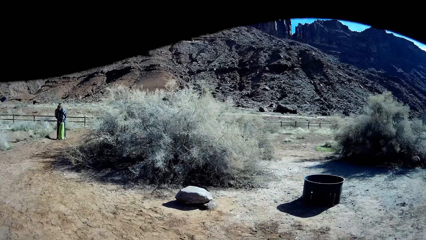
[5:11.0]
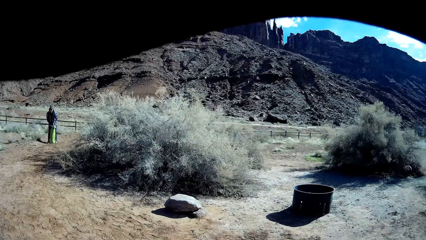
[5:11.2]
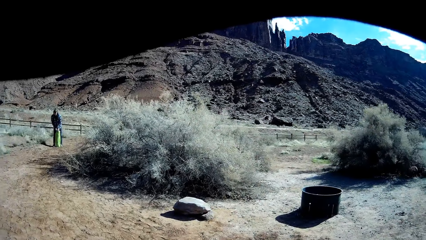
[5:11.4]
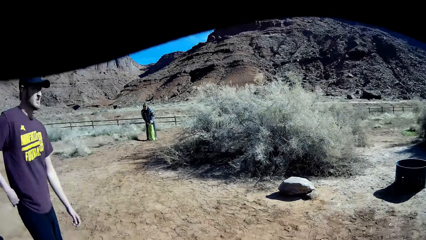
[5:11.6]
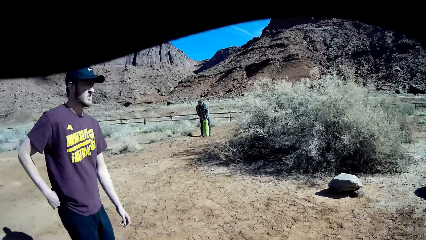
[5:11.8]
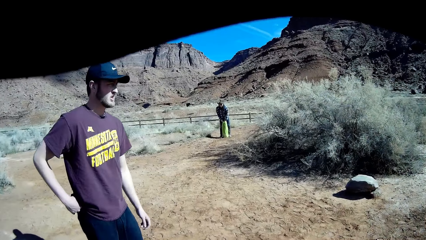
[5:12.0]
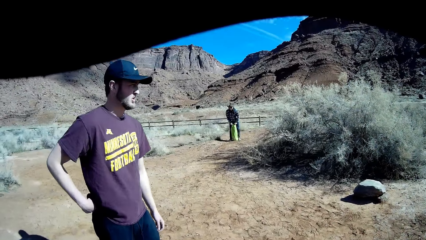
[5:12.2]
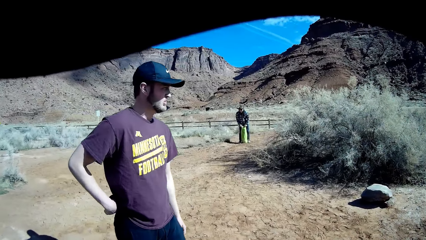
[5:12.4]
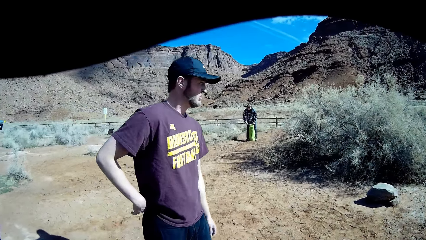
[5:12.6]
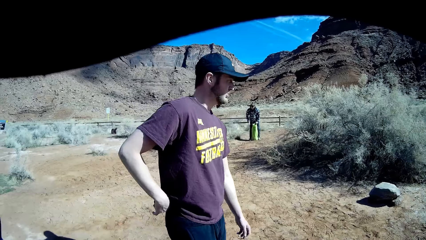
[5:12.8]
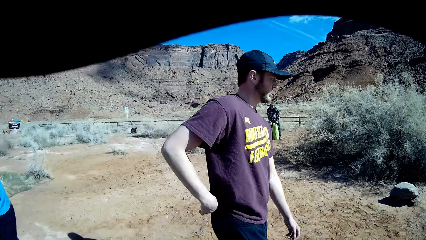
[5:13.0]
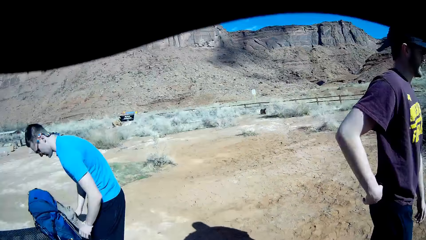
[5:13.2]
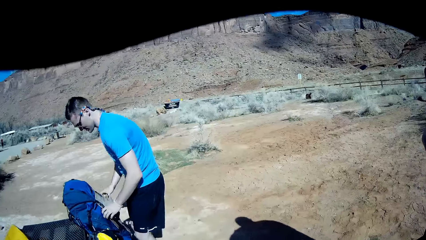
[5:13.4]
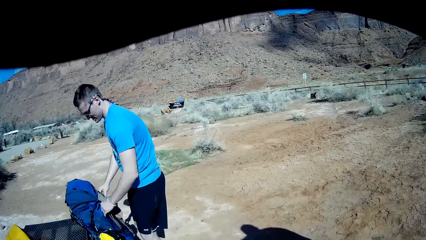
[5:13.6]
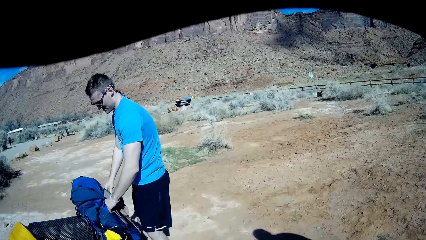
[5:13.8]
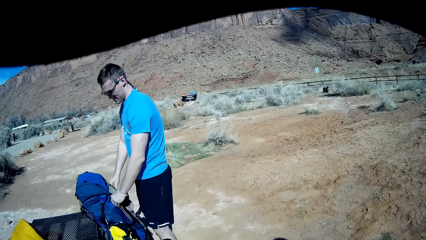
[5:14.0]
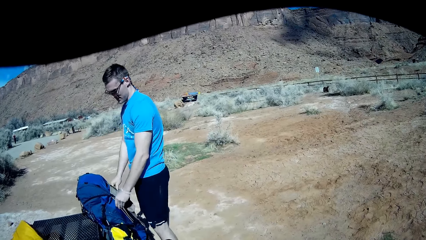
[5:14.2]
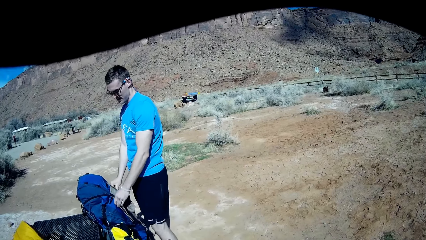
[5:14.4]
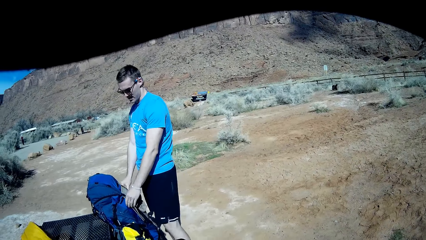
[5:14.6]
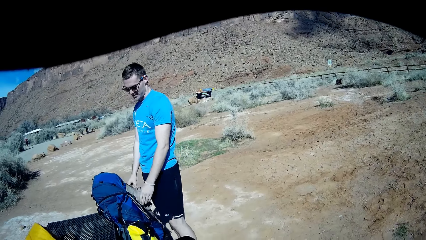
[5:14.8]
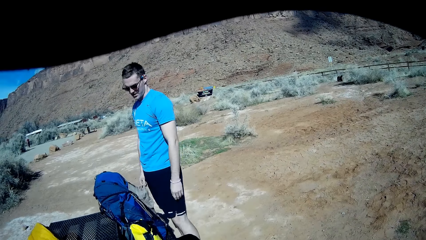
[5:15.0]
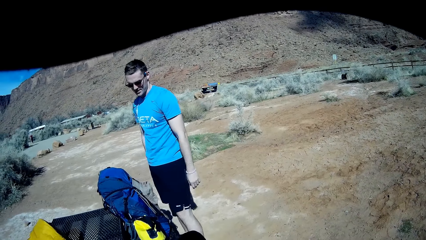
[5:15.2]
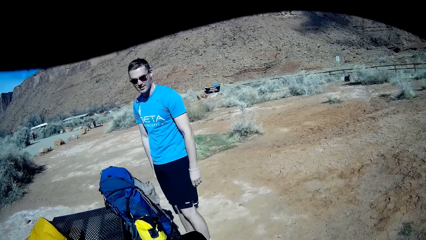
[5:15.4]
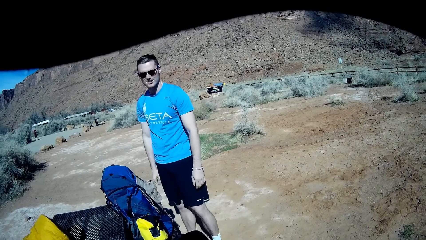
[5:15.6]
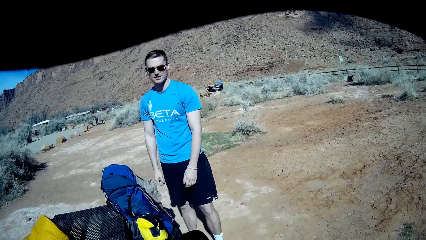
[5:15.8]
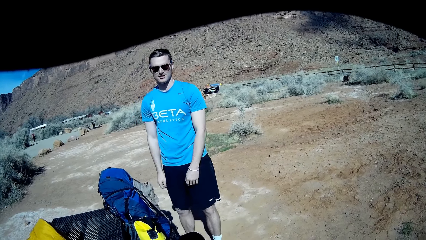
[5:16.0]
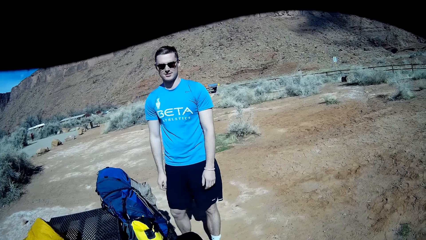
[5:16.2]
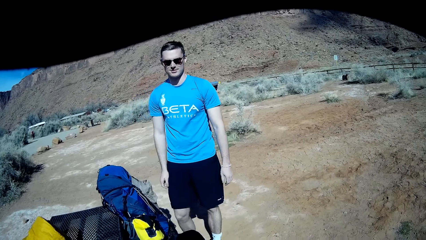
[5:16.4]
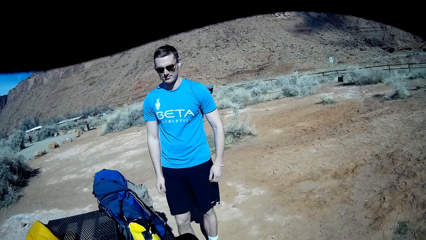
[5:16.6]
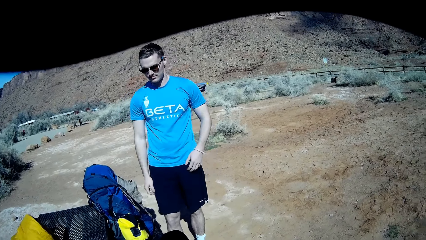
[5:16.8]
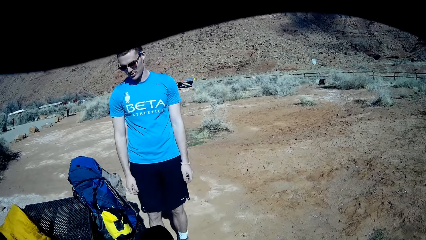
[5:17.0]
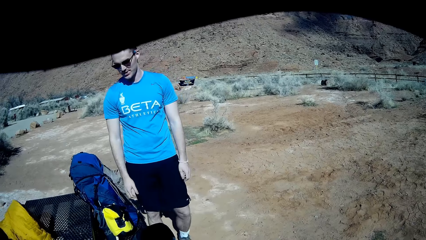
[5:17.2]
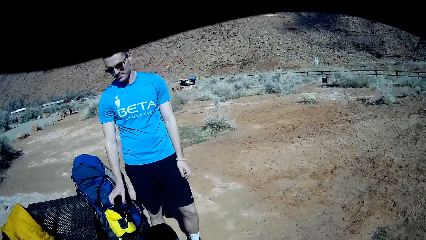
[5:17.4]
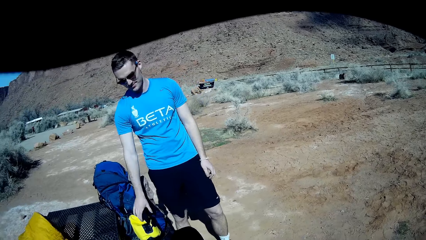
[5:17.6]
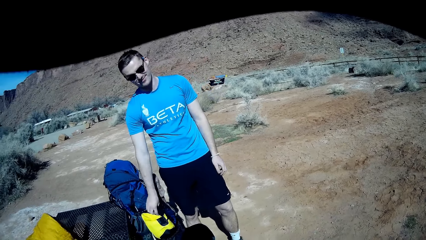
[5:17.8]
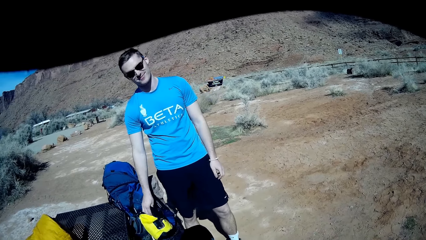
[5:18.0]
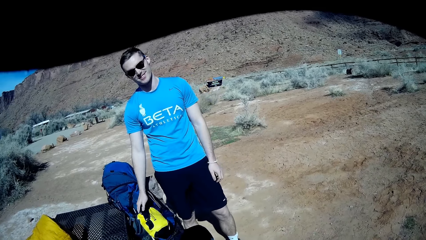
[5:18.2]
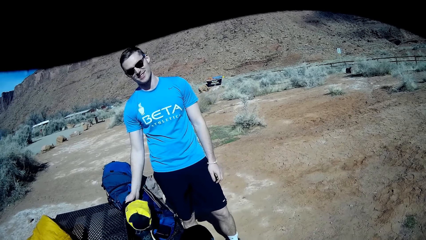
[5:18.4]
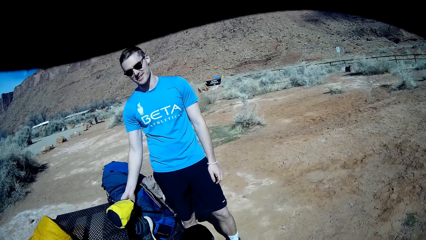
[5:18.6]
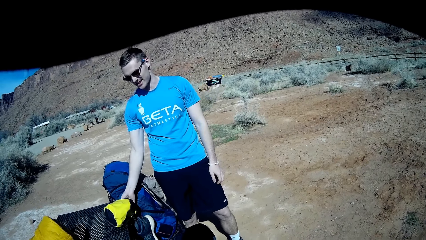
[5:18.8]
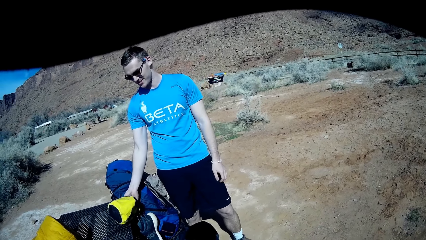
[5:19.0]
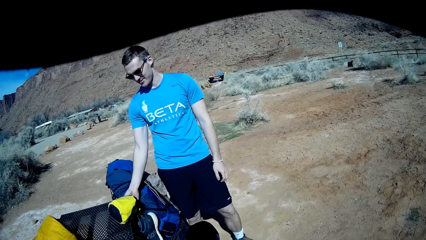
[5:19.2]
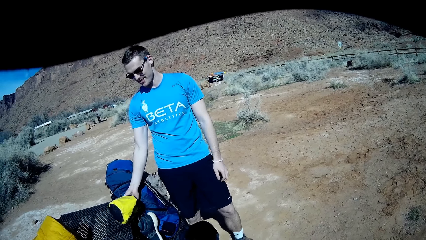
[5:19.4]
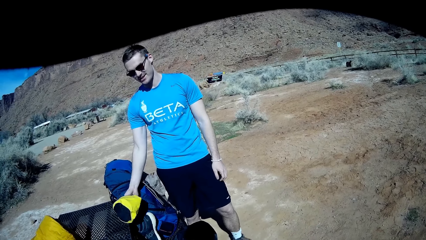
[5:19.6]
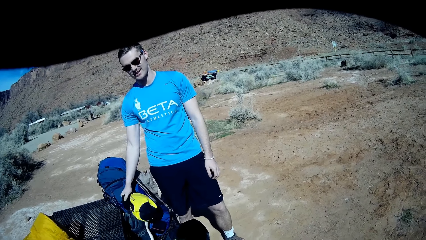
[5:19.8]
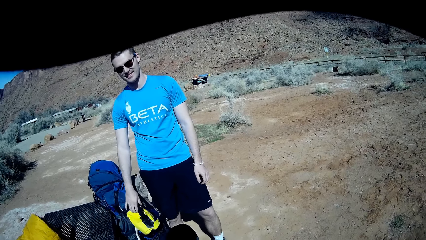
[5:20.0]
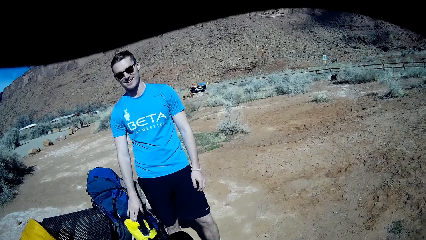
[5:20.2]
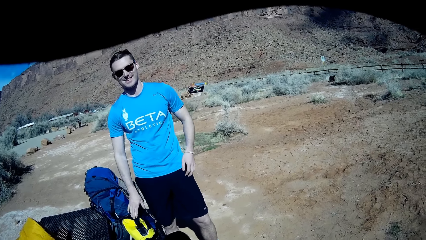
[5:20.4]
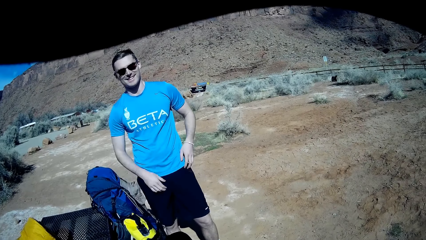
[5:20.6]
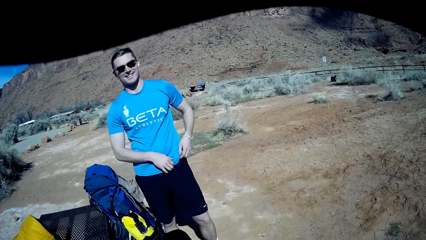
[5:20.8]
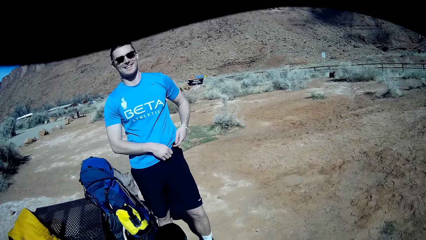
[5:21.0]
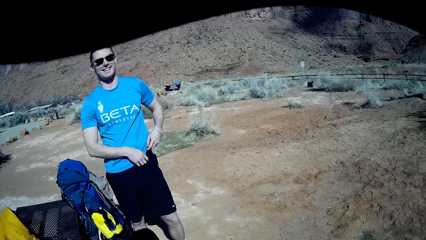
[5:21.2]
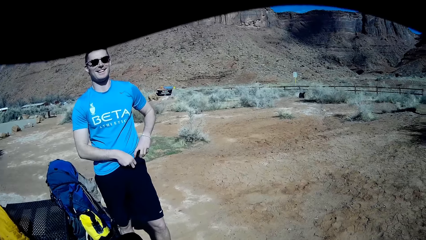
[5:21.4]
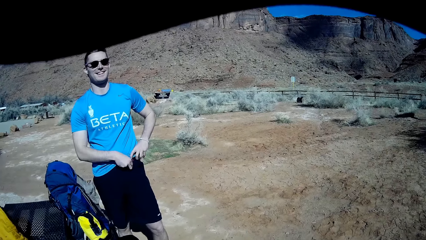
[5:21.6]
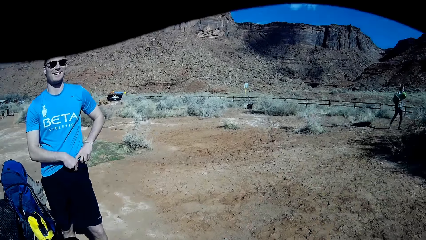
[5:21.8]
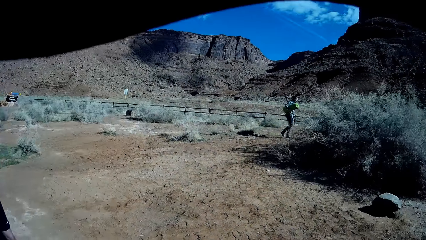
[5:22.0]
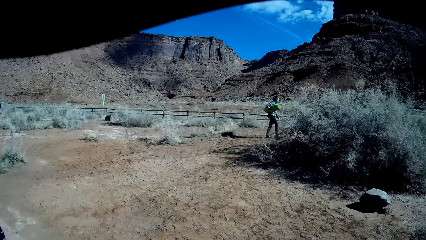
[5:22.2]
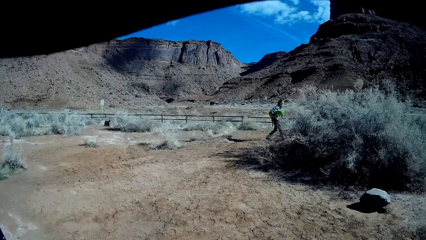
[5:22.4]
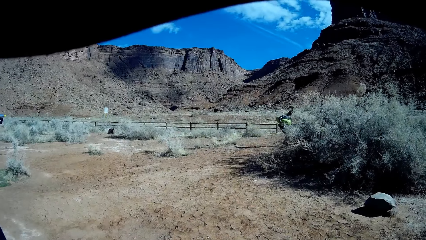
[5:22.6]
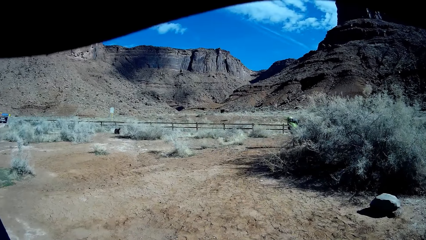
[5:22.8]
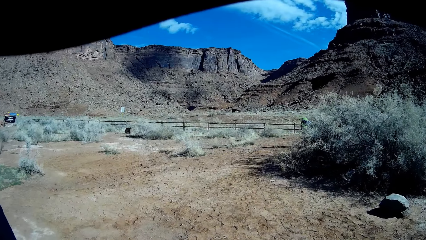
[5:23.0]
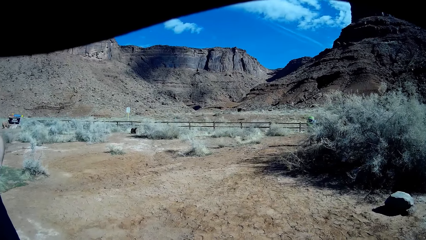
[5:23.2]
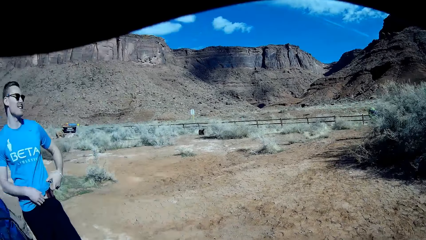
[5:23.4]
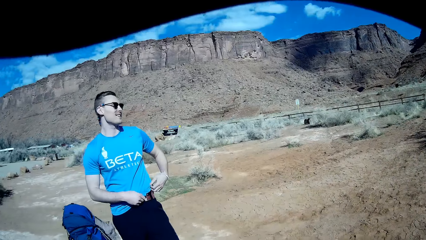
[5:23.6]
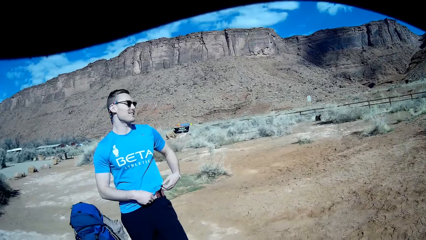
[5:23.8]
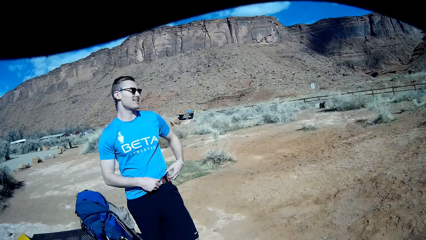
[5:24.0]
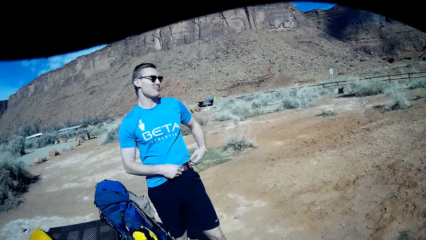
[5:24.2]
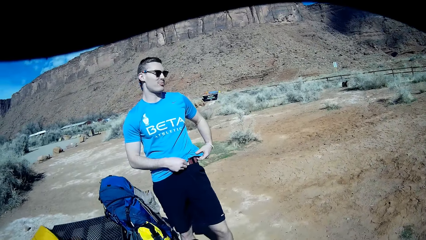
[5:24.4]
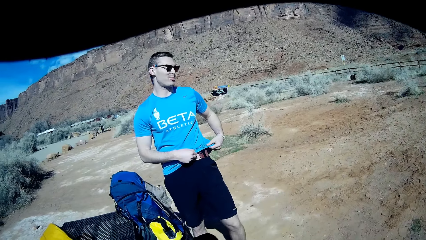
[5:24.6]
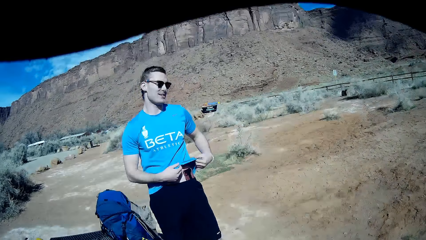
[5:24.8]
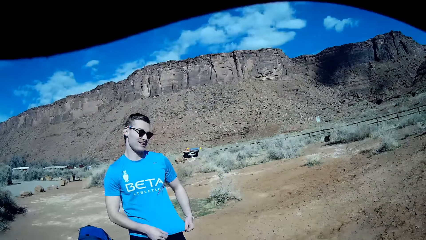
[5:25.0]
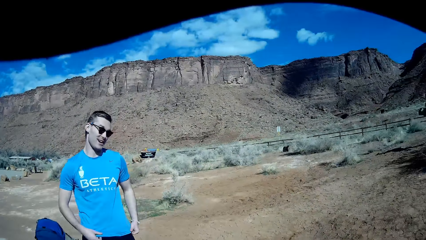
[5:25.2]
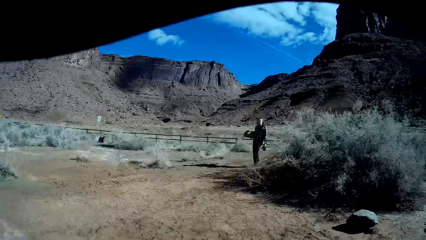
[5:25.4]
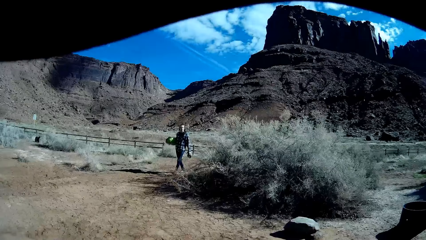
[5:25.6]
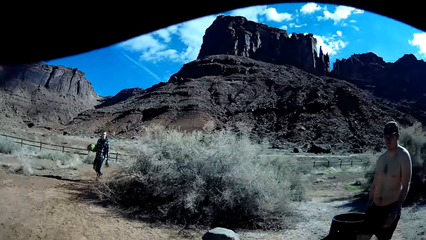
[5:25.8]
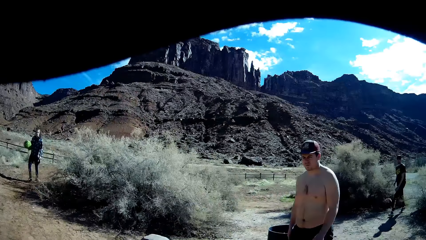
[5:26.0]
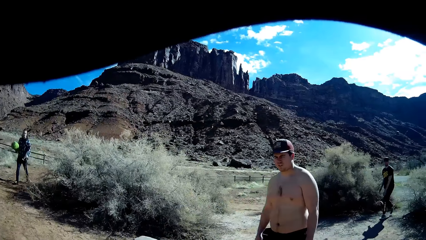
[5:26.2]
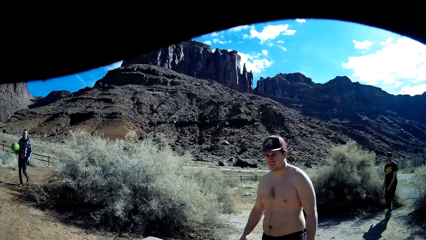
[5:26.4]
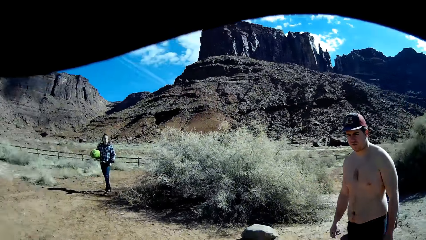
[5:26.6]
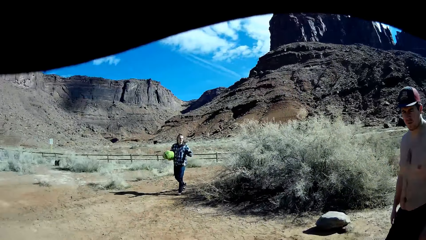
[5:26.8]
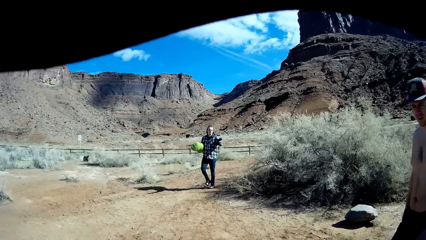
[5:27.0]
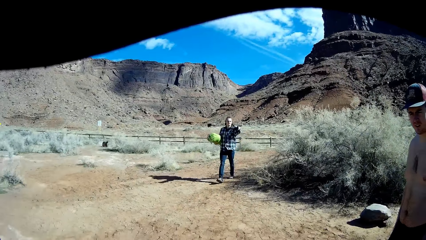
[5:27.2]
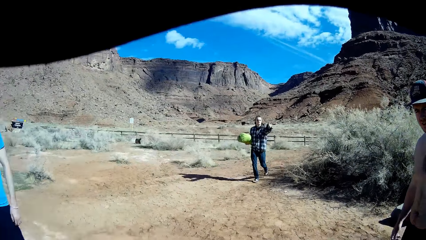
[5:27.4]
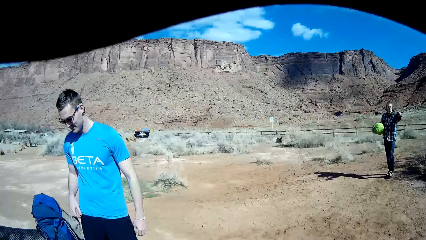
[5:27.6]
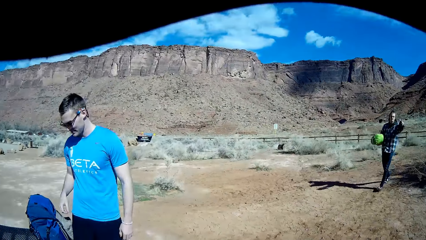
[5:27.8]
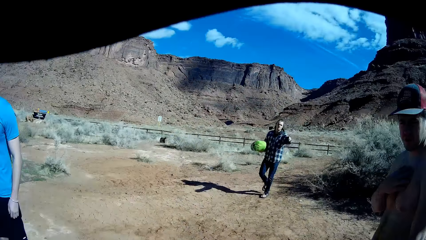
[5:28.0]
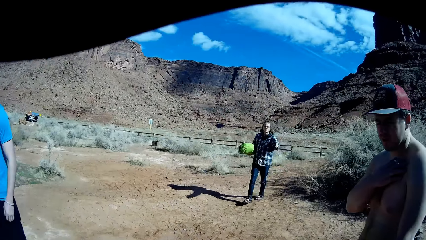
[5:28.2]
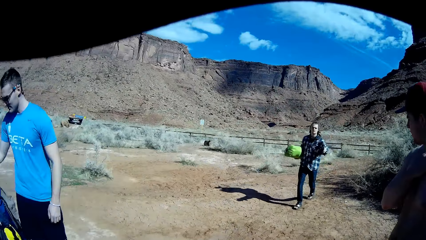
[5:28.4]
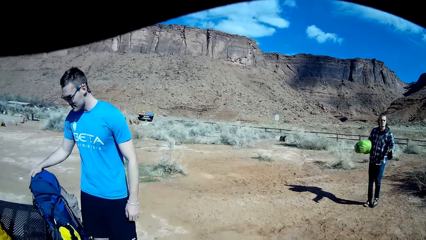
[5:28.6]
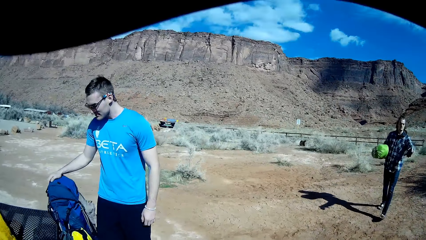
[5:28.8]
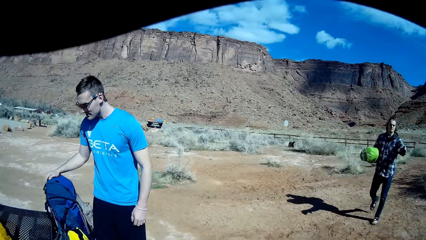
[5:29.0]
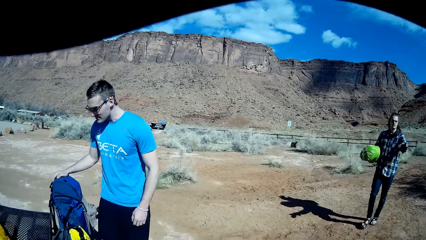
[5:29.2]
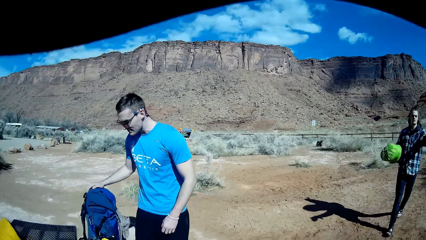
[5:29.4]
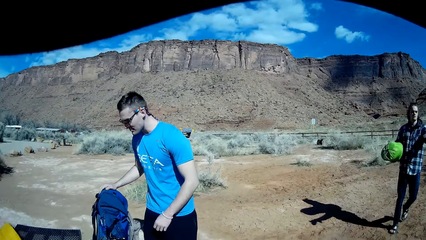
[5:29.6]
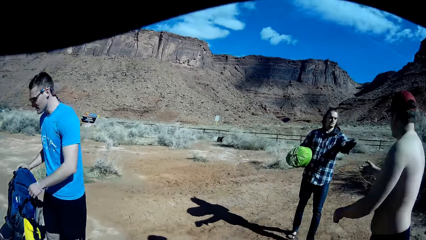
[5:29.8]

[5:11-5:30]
A man packs the bag. The camera wearer interacts with a man. Another man walks towards the table. A third man walks towards the camera wearer. Another man walks around the open field. The man who walks towards the table interacts with the man who walks towards the camera wearer.
